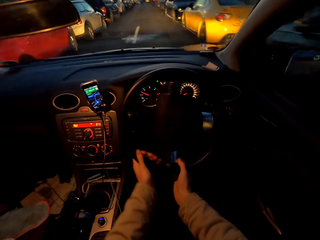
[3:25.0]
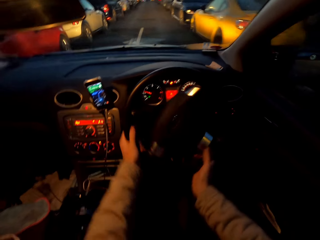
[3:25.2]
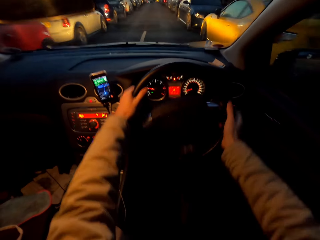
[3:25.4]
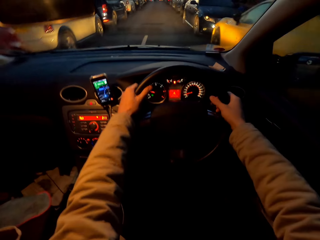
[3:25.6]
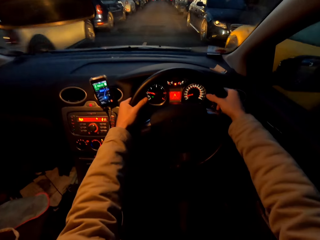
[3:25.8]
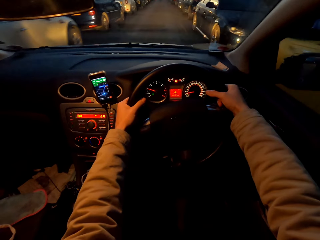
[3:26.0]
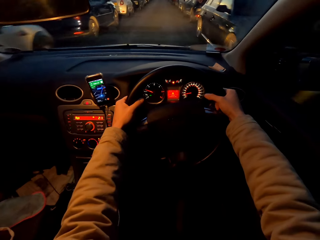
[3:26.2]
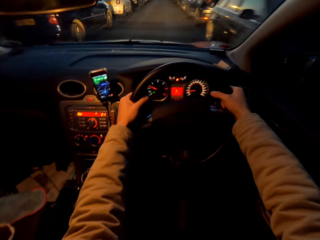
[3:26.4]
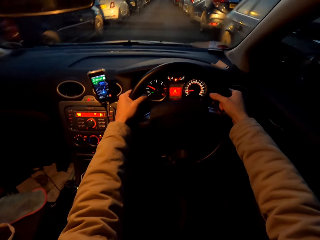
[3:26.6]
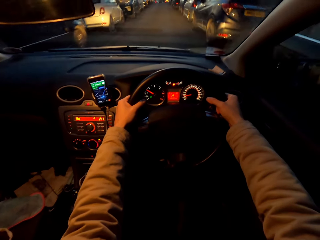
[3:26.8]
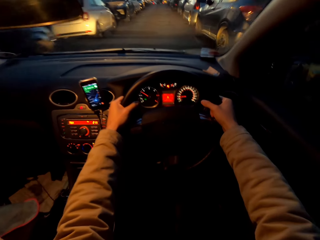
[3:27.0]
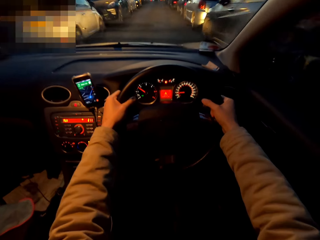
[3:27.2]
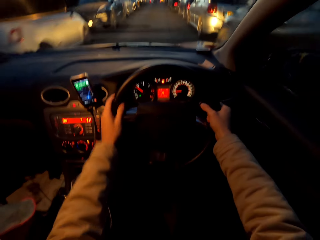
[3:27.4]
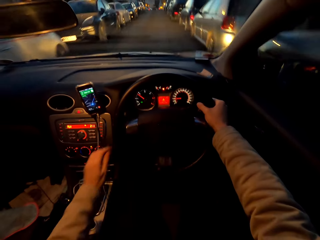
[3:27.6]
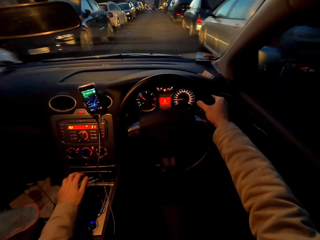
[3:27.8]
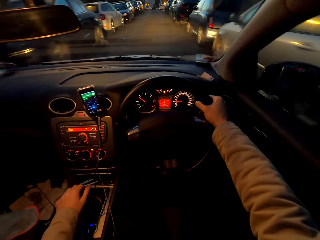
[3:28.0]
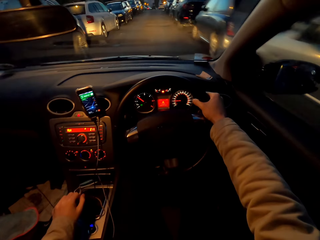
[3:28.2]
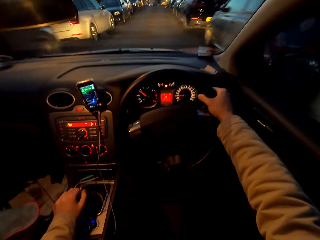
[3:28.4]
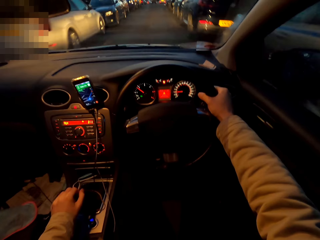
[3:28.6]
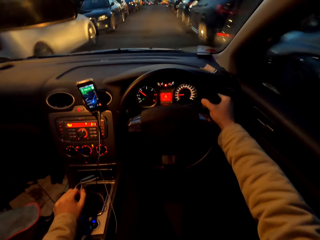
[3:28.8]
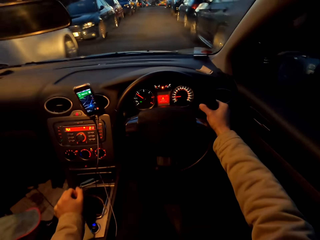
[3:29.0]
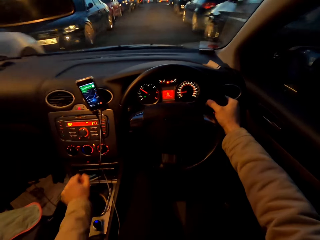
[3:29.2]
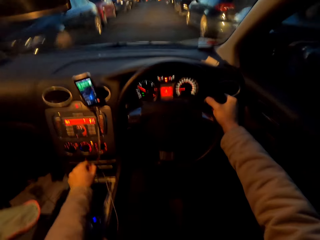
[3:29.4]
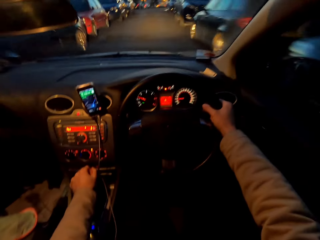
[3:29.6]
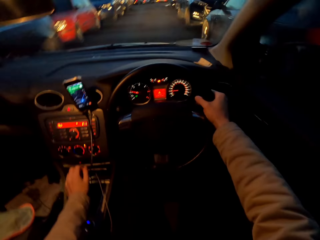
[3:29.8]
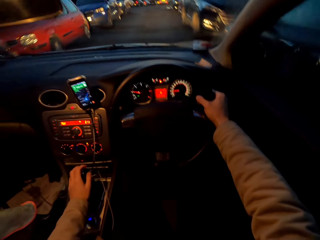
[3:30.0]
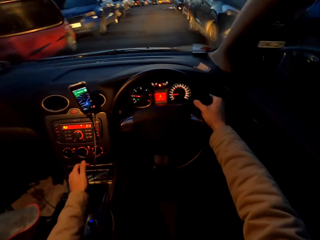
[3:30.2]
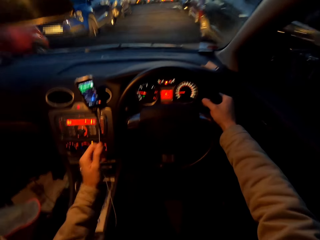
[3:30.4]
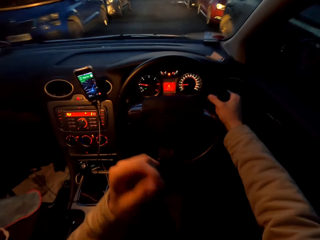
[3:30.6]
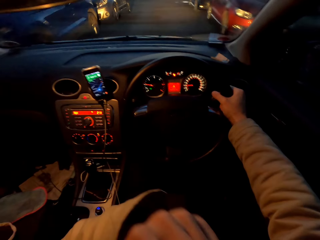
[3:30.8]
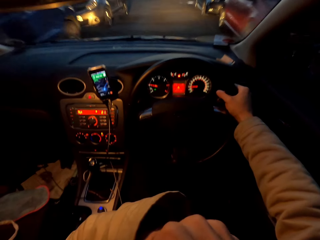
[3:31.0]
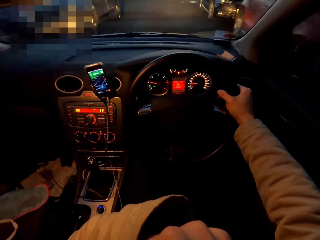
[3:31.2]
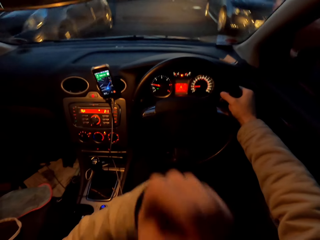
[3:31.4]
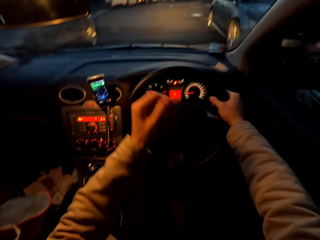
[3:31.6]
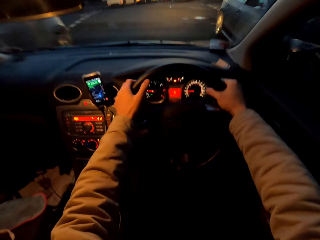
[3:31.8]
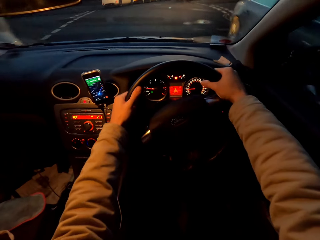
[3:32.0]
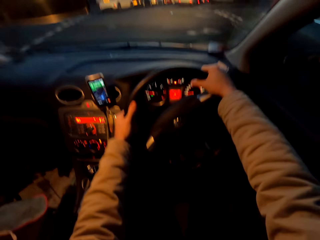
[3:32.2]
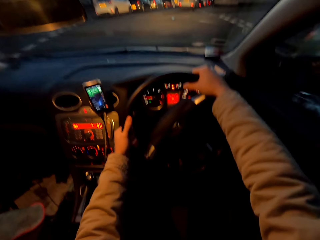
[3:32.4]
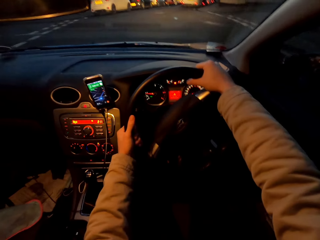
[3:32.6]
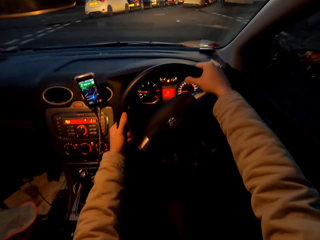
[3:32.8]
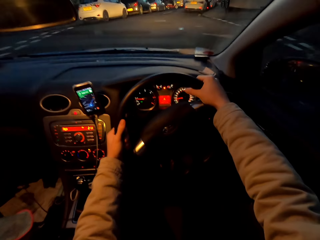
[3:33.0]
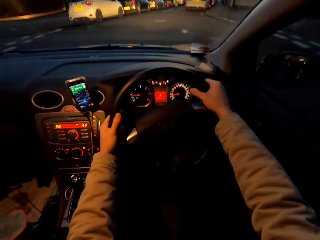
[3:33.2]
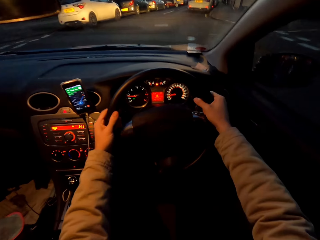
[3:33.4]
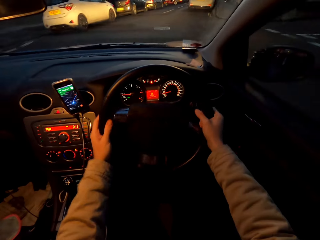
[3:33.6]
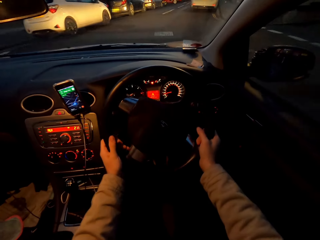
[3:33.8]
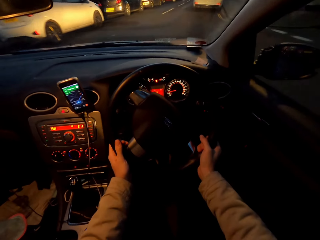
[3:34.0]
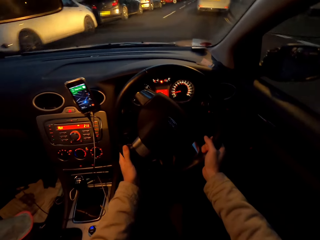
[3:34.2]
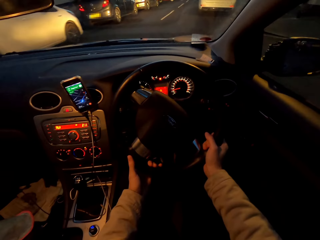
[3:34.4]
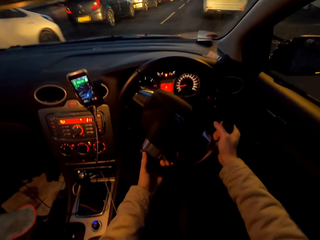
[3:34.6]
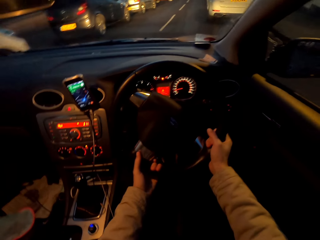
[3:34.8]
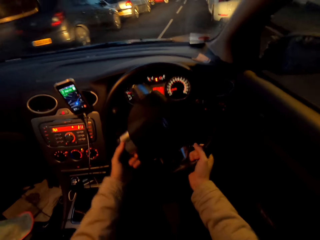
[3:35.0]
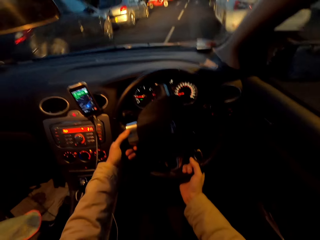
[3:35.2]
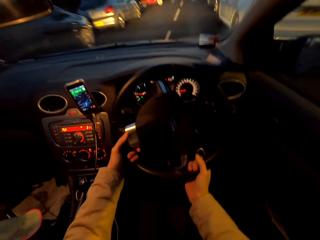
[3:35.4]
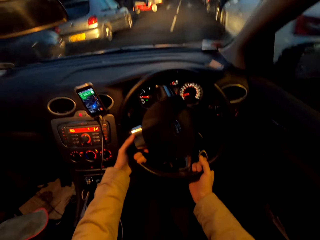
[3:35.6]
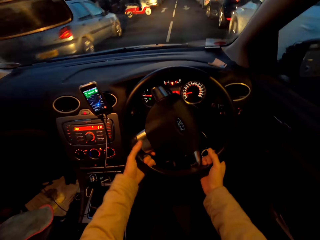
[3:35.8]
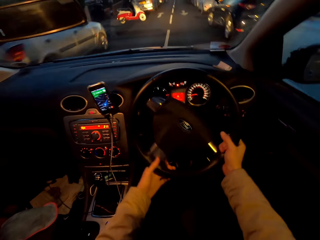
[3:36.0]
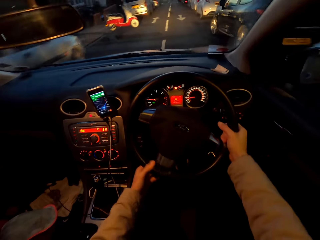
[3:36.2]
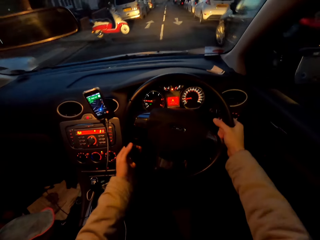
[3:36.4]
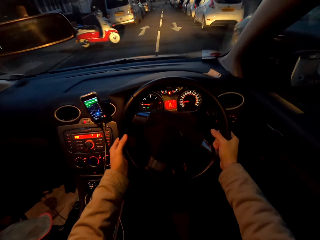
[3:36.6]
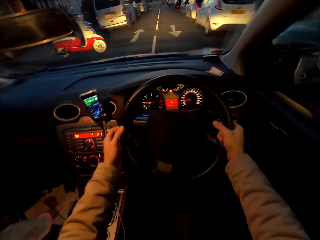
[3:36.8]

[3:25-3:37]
The camera wearer drives the car with the steering wheel in his right hand. He changes the gear in the car with his left hand. He drives the car with the steering wheel in both hands.

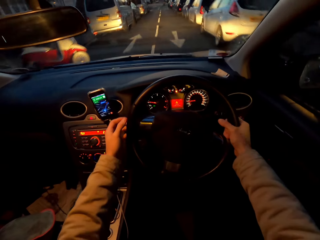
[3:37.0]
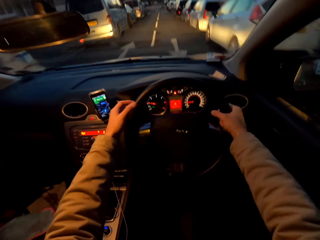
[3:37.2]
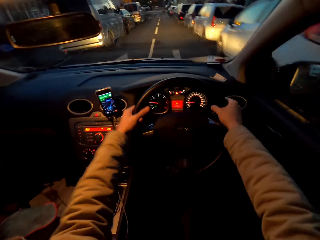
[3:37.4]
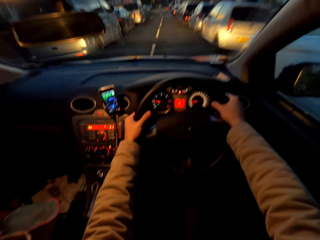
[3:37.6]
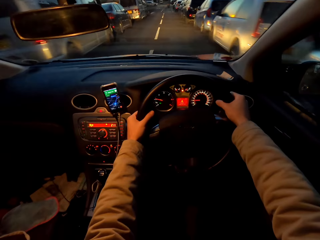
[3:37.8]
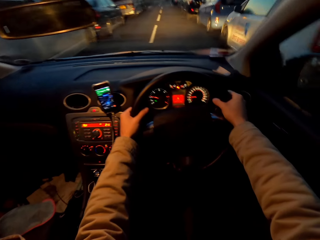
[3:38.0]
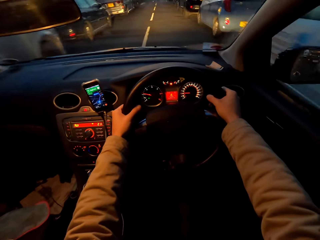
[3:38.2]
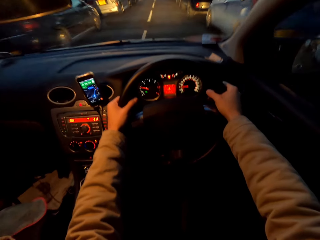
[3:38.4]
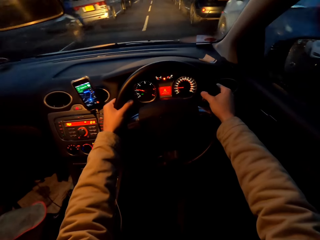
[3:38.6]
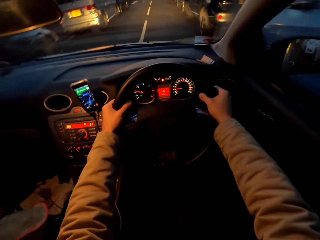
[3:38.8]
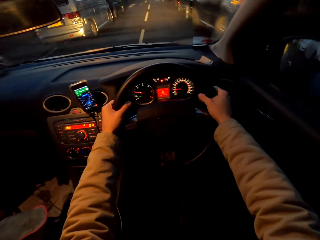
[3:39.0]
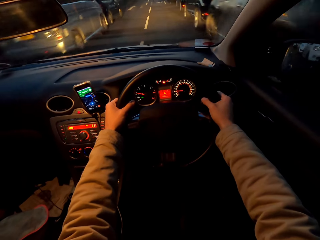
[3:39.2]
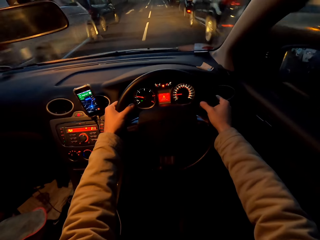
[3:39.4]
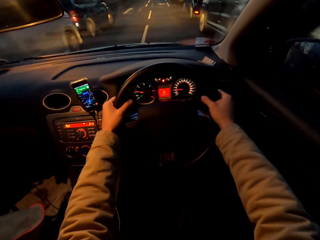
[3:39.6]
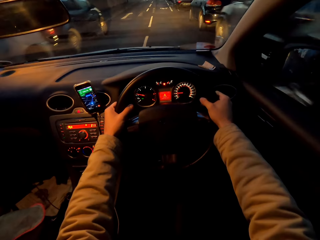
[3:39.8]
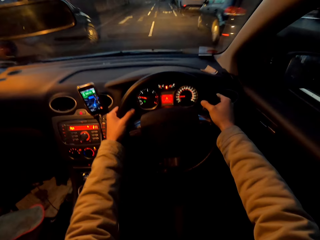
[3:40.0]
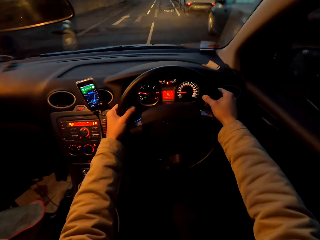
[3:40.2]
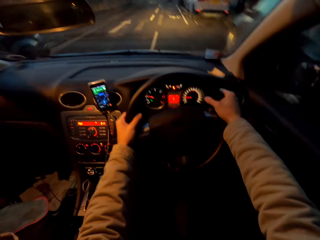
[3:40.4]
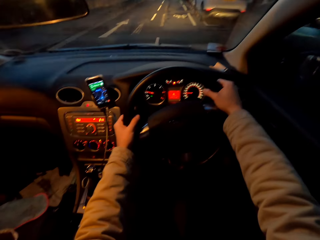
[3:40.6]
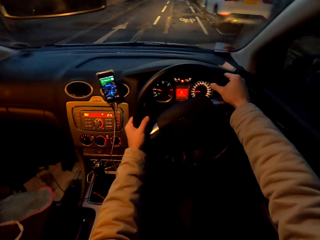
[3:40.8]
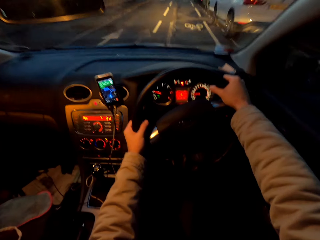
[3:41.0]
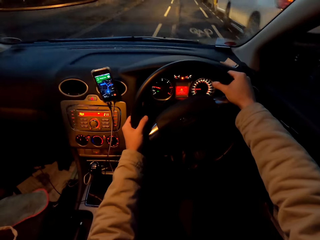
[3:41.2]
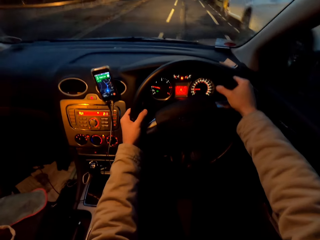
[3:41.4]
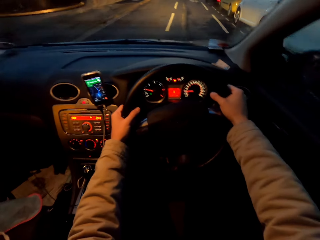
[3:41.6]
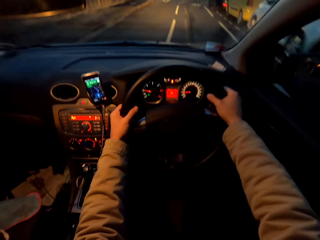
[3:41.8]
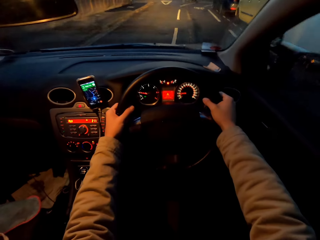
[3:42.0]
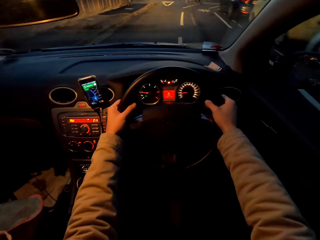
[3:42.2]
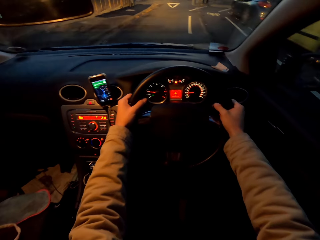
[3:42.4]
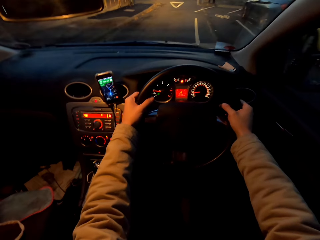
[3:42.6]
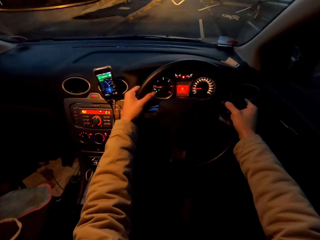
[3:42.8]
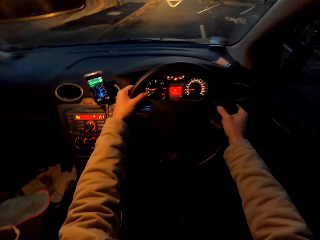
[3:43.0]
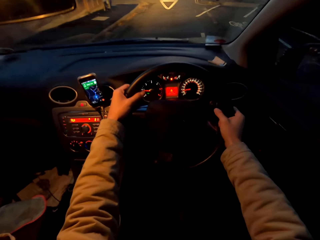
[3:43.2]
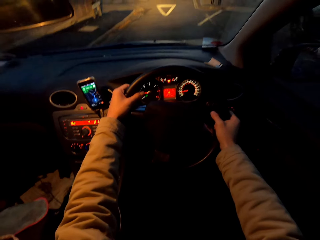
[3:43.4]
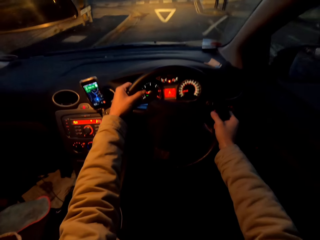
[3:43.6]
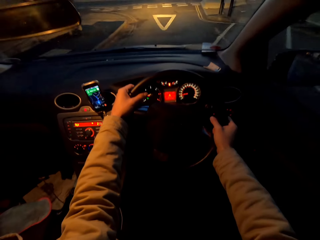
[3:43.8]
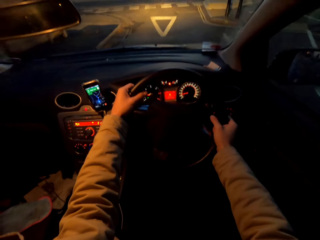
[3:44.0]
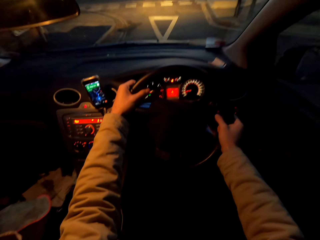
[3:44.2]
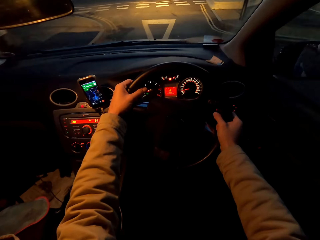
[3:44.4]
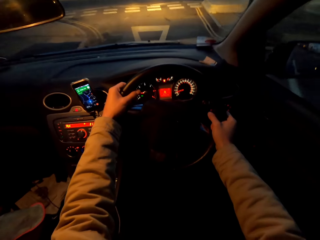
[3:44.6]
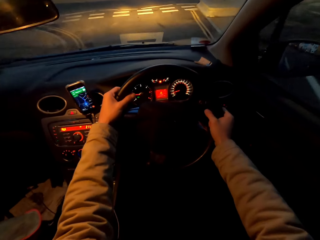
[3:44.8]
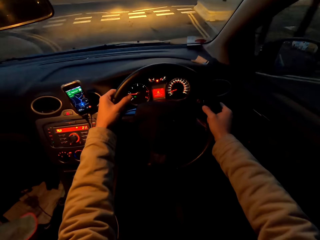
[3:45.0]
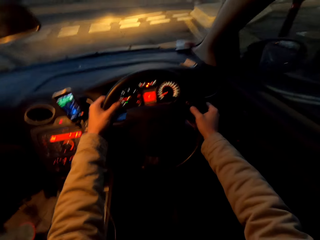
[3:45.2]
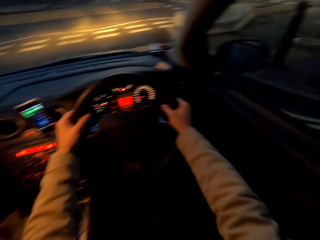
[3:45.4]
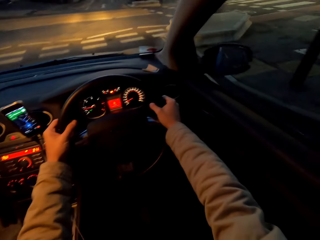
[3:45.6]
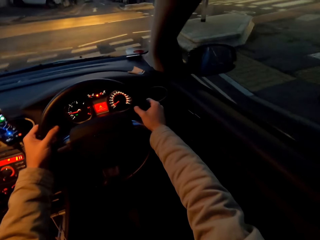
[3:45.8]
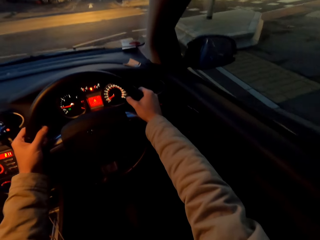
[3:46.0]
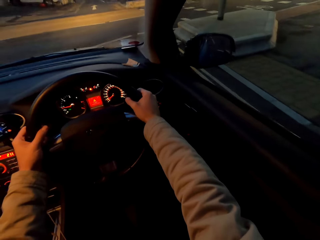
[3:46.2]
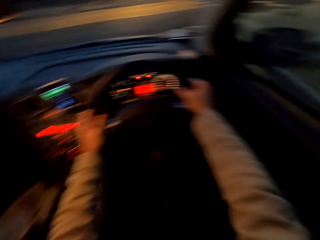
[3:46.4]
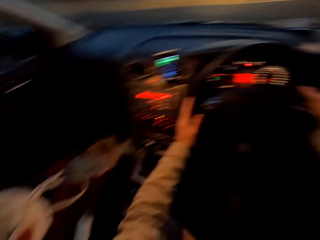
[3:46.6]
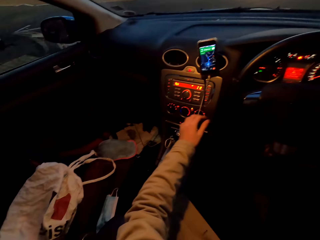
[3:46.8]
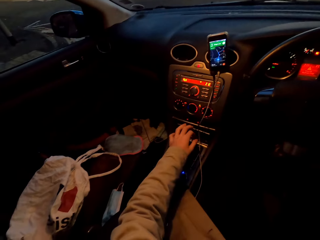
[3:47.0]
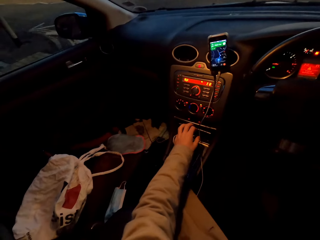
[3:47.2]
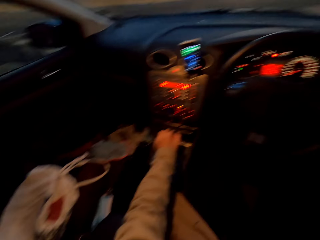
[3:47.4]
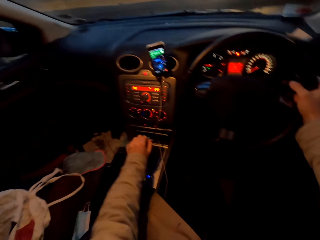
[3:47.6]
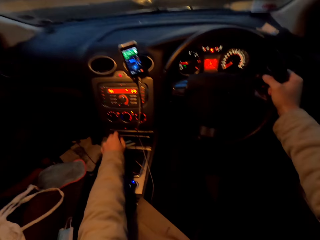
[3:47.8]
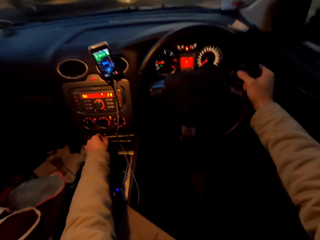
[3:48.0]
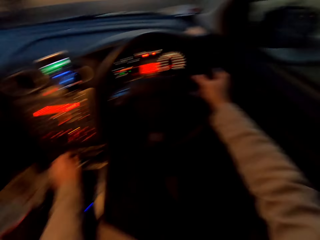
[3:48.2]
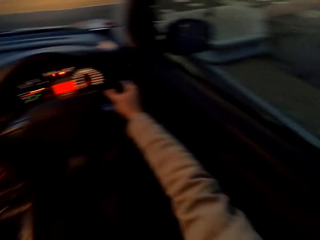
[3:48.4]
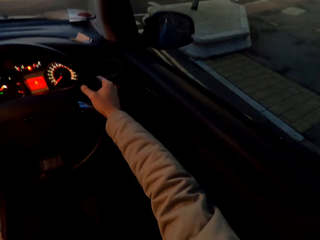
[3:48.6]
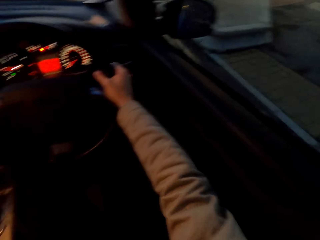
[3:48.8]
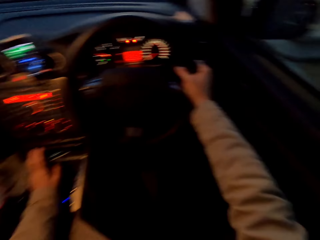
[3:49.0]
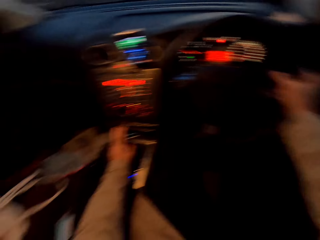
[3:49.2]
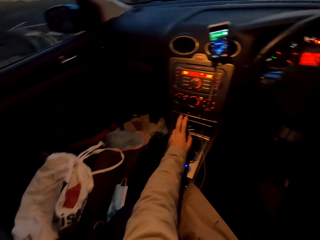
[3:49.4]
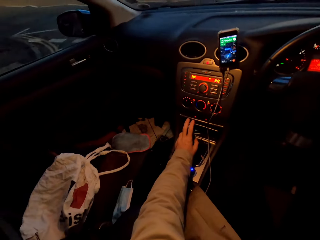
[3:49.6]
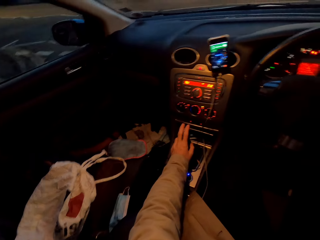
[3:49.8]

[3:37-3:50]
The camera wearer changes the gear in the car with his left hand. He drives the car with the steering wheel in his right hand.
